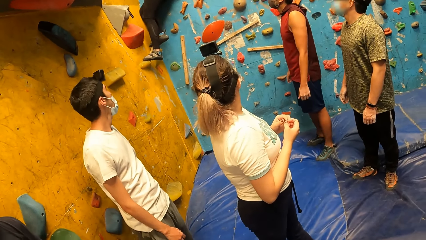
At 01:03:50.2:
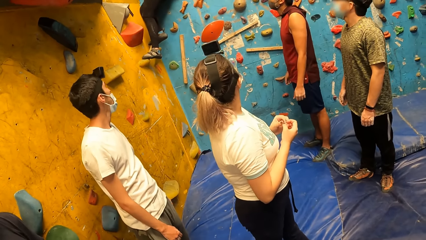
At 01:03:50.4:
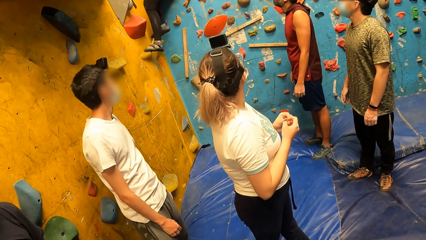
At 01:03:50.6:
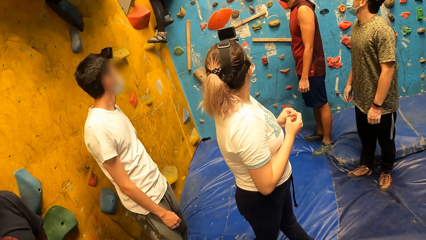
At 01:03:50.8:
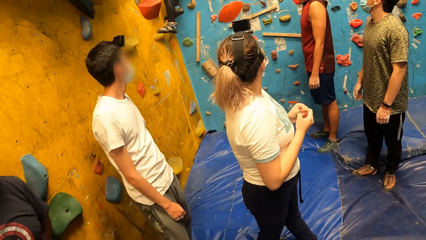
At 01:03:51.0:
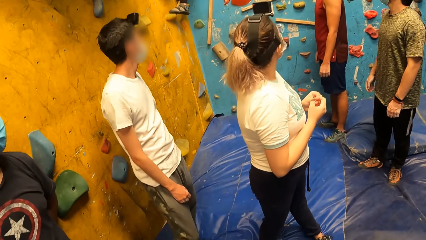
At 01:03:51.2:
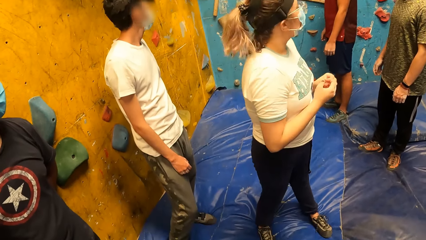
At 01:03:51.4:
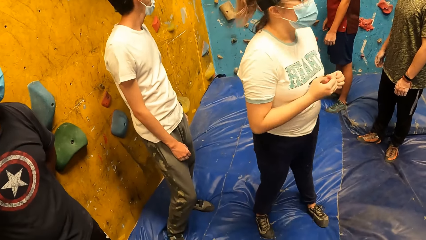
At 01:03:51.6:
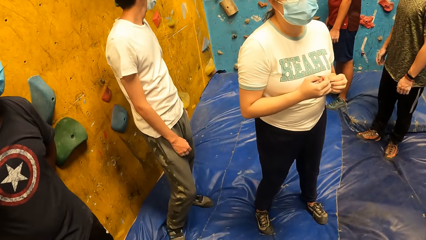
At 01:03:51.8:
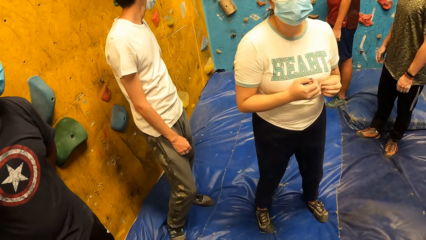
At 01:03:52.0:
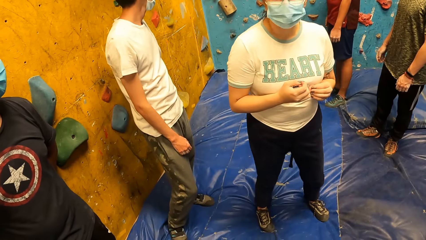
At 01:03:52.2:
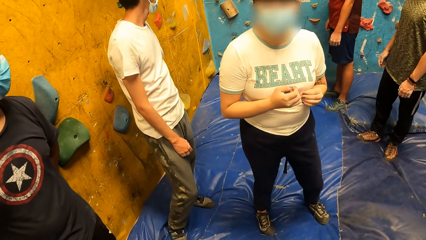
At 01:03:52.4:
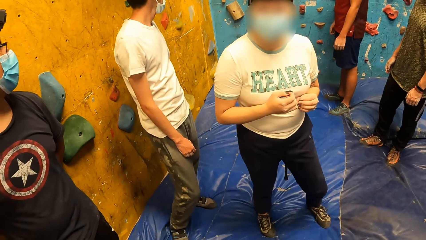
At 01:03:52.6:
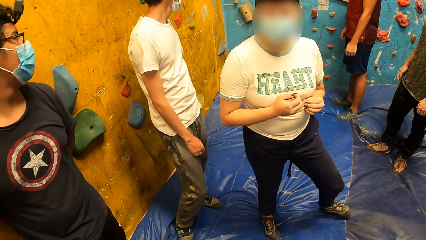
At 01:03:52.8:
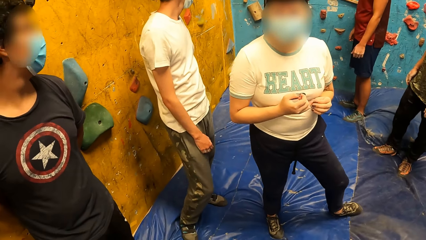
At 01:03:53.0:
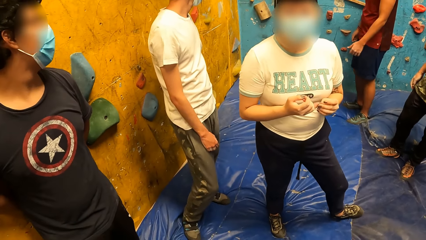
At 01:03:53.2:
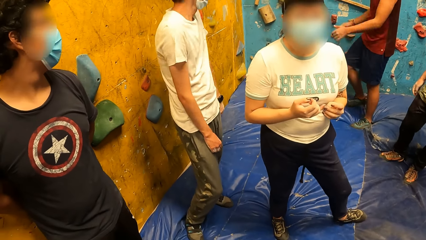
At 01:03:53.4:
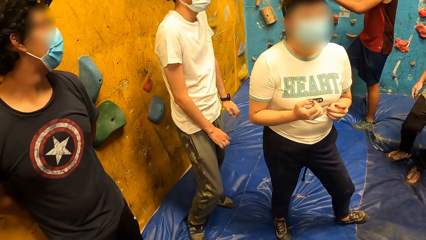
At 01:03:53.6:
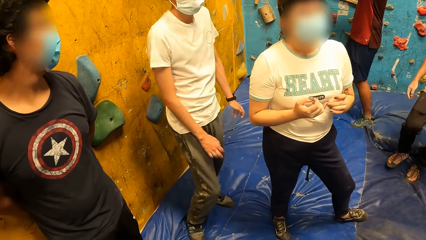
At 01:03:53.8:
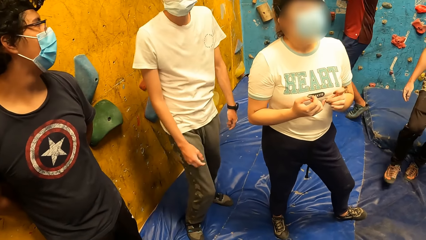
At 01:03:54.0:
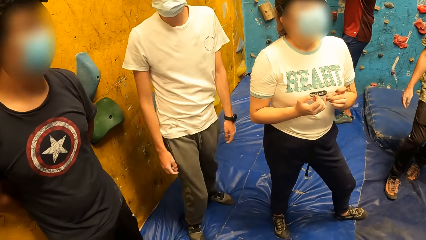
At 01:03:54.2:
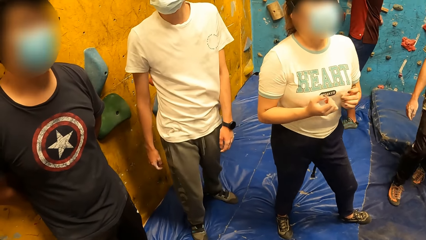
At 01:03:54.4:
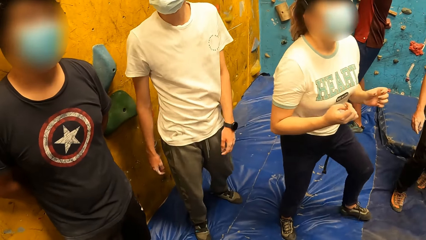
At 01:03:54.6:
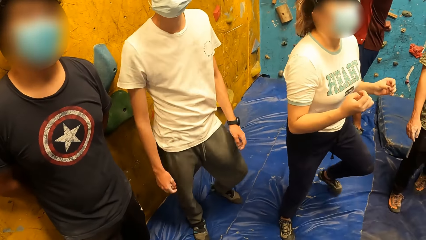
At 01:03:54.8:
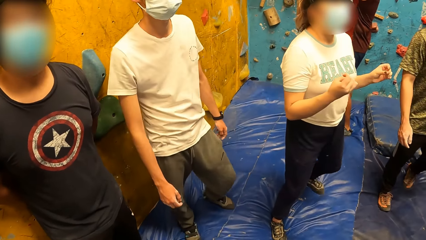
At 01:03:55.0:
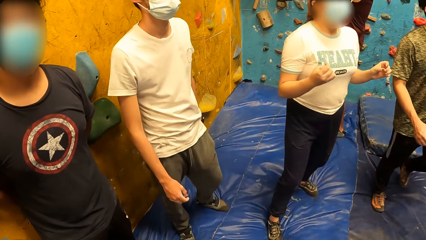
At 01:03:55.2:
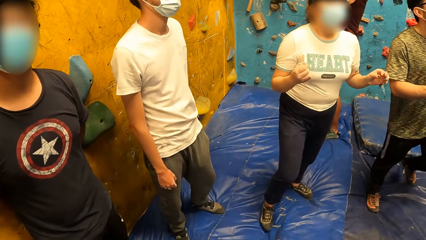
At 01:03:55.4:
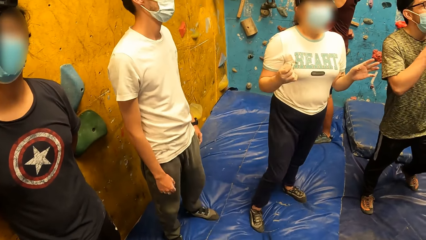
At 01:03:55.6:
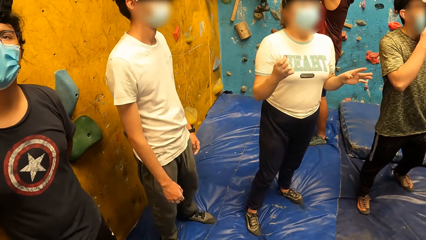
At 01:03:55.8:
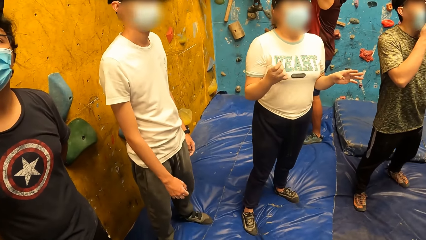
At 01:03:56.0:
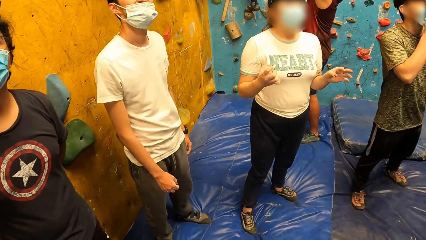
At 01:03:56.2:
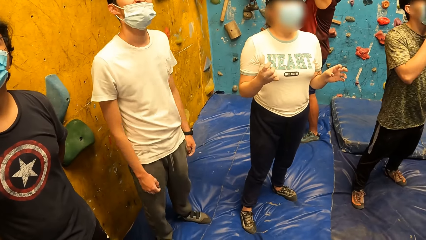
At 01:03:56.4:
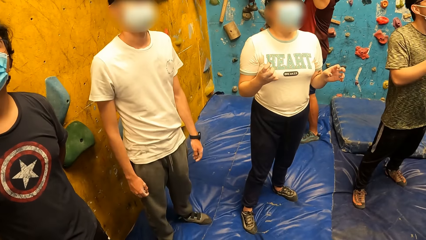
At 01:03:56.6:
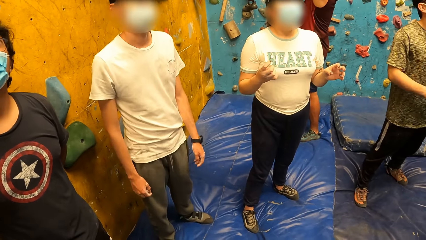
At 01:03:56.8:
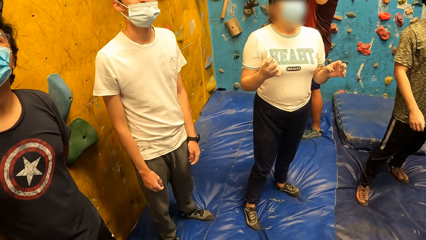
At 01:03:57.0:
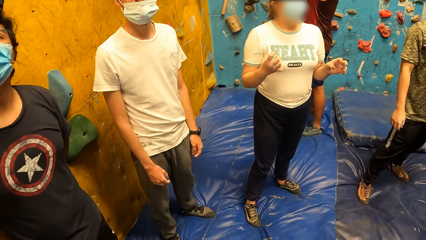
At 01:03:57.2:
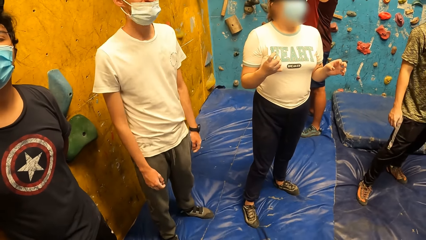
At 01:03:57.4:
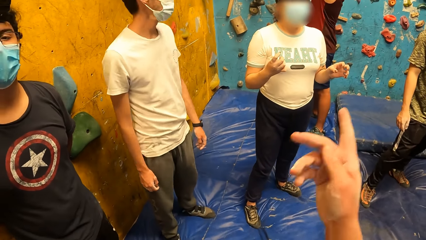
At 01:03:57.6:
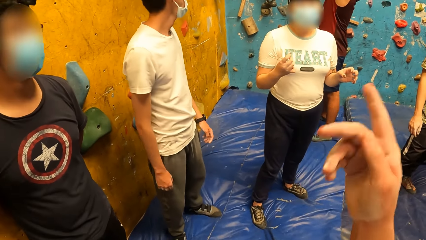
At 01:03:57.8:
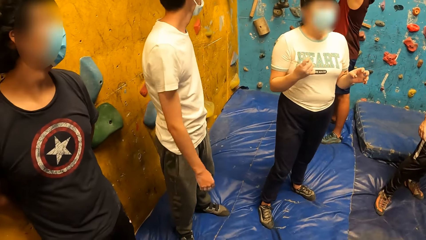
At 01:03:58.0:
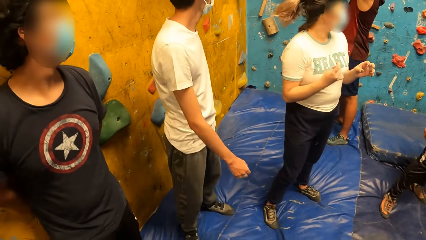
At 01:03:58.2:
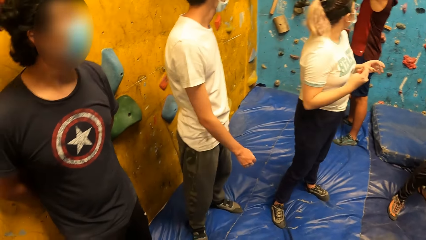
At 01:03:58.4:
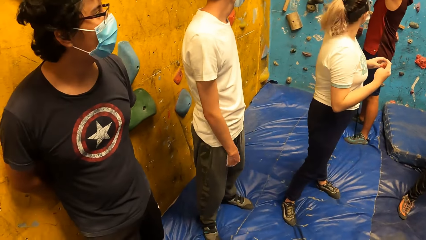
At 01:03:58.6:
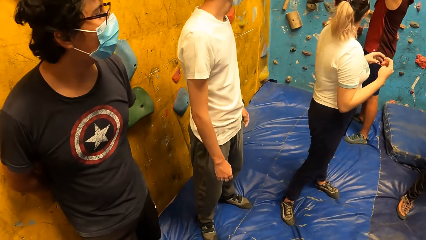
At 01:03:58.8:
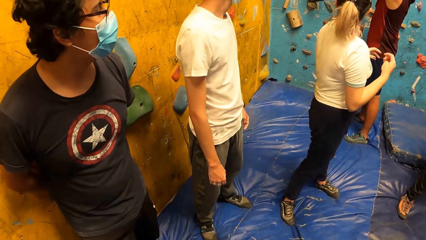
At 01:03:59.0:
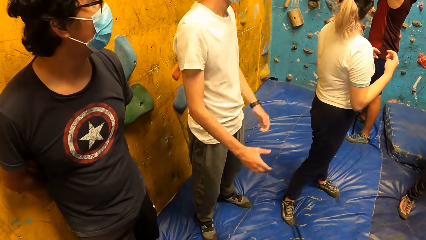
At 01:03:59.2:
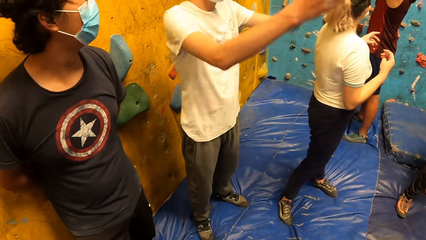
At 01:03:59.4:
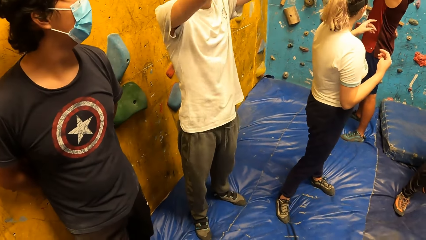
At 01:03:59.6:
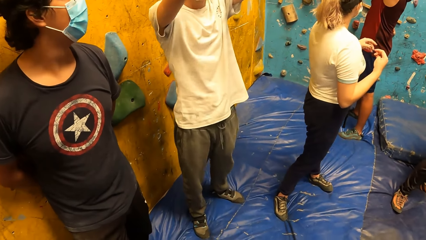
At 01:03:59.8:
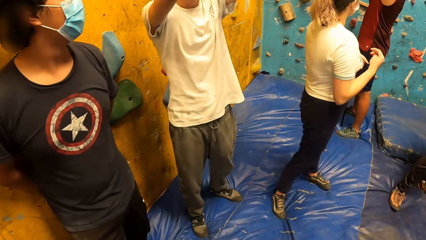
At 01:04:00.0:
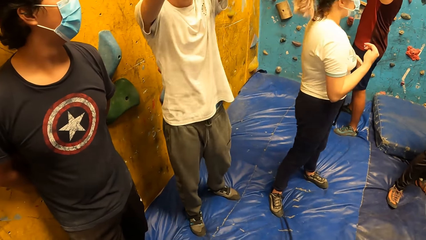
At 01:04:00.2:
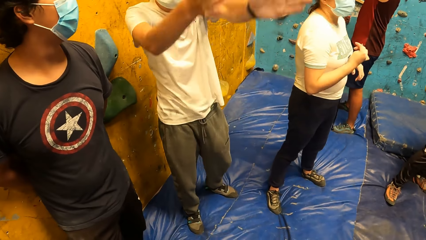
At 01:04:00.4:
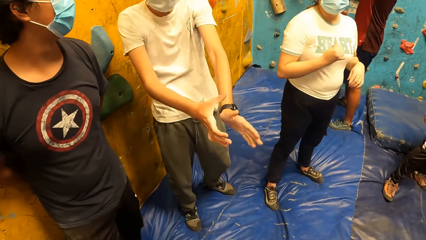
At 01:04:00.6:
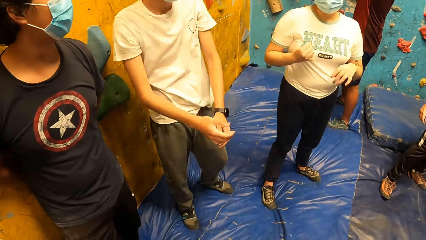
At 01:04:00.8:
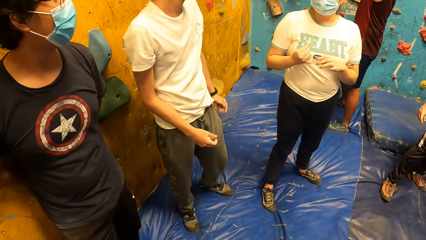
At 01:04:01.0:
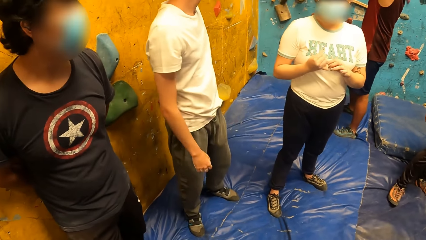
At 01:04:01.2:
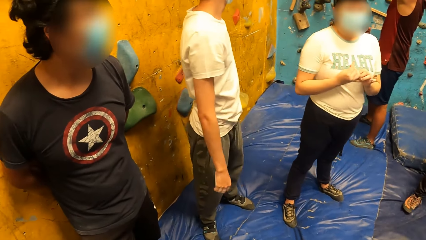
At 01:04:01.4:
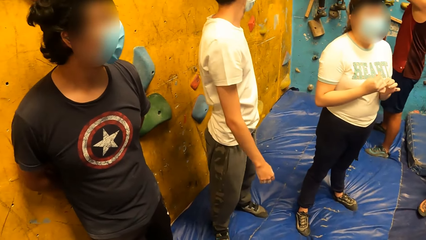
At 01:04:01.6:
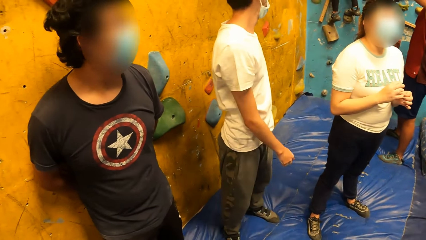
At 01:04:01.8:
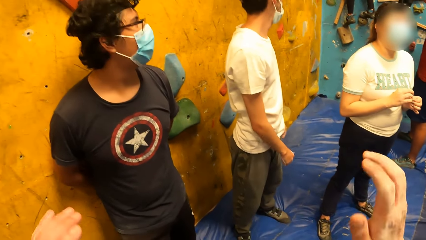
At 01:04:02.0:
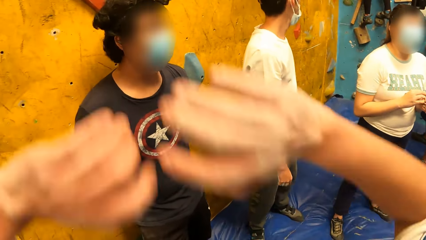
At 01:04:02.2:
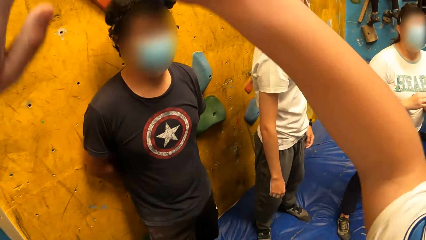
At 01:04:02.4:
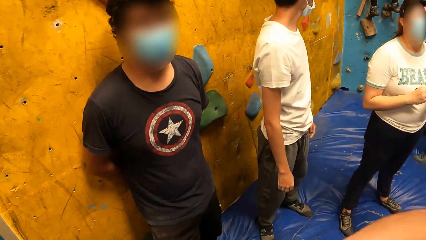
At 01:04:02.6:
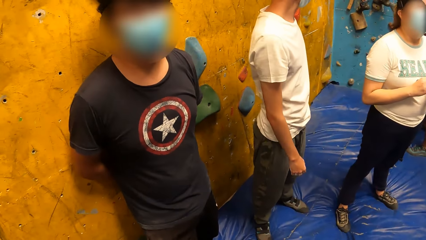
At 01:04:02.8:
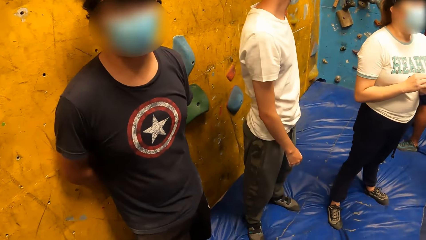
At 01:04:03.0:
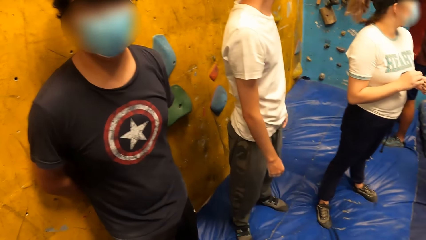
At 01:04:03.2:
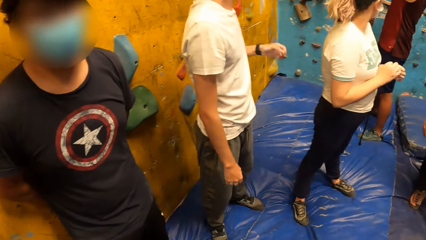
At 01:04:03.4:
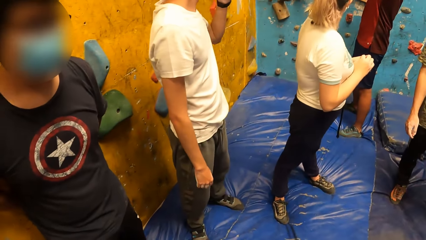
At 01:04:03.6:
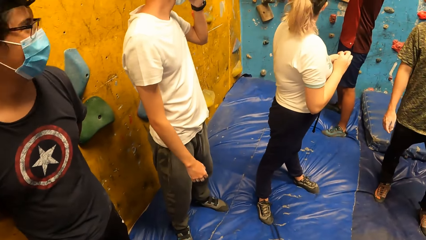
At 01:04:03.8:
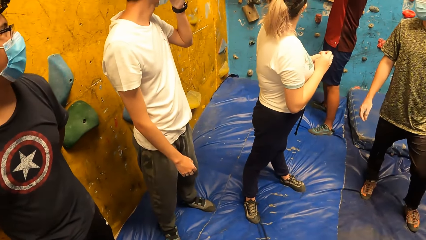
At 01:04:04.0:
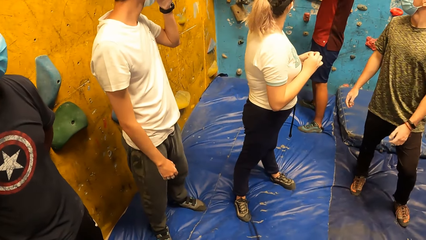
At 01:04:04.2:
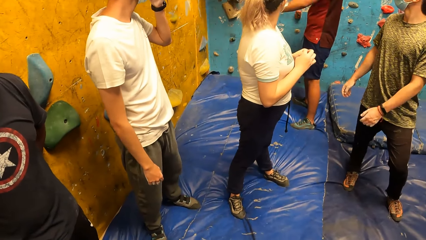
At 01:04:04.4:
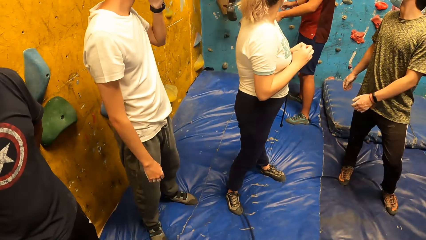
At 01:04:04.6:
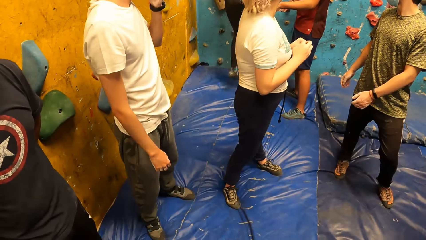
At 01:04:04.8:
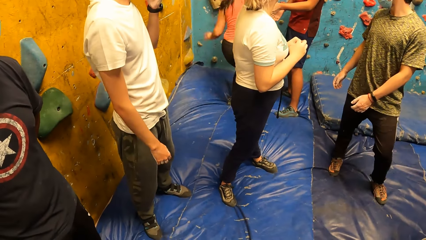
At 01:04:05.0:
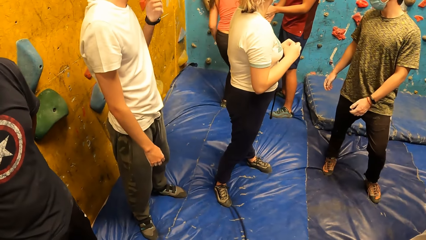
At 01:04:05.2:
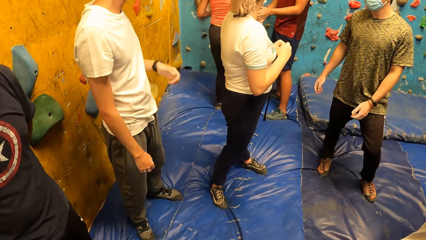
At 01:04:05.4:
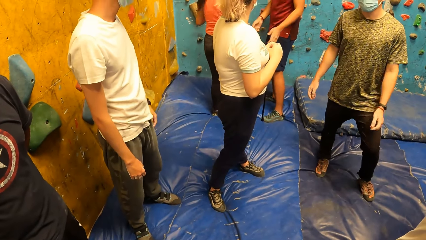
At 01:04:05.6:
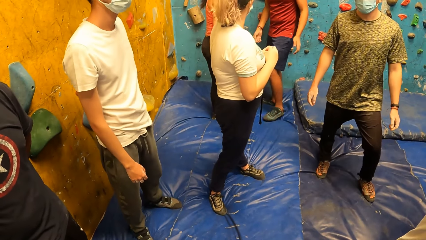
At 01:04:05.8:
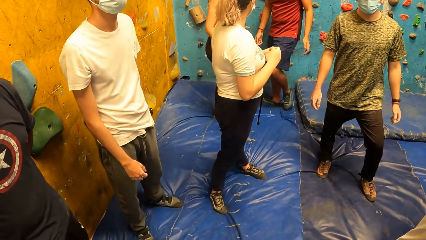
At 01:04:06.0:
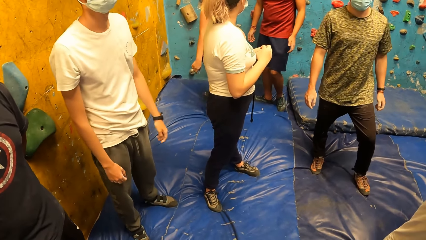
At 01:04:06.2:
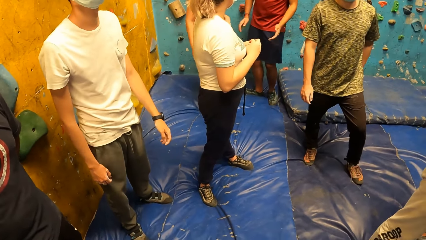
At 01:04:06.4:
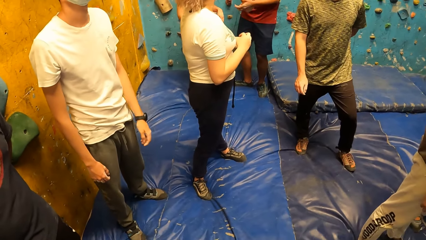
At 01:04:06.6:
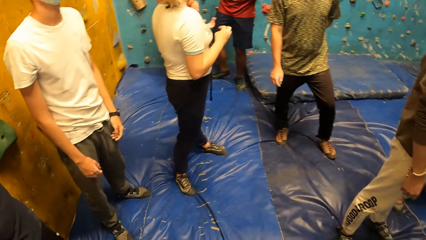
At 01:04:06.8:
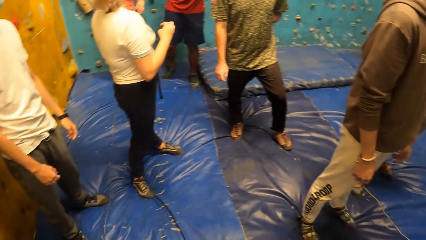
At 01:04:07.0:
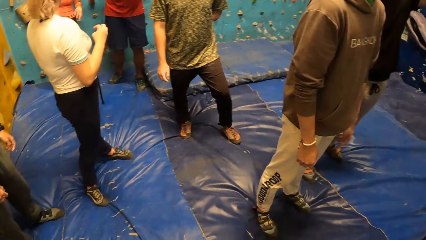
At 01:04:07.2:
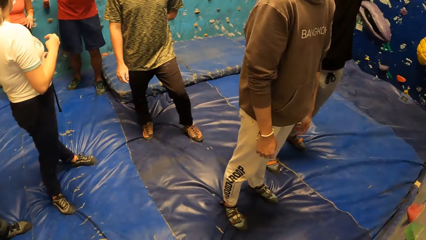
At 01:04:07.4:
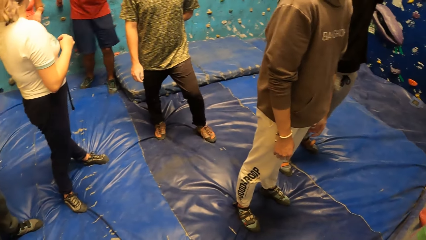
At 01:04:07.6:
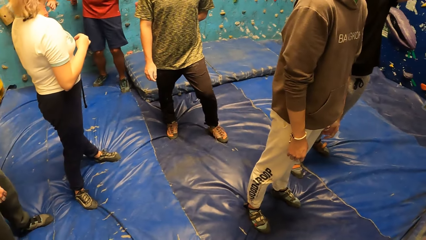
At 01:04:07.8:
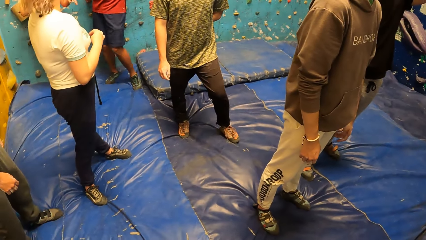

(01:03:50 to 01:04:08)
The camera wearer points at something. The man interacts with the camera wearer. The camera wearer interacts with another man. A woman drops from the climbing wall.
